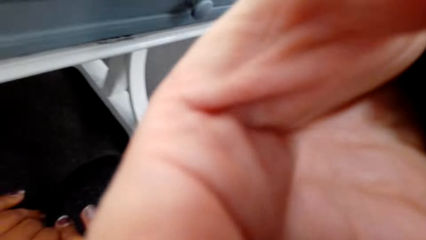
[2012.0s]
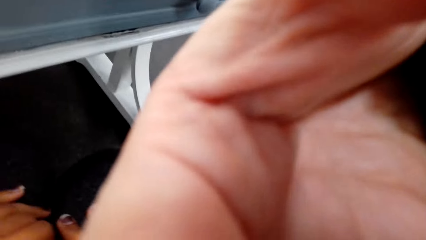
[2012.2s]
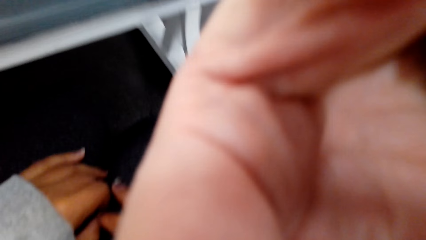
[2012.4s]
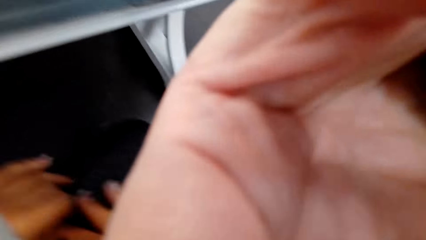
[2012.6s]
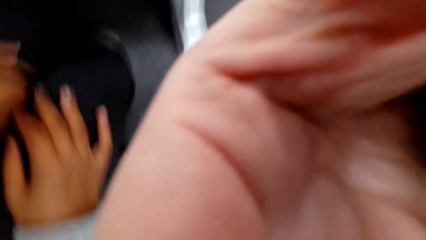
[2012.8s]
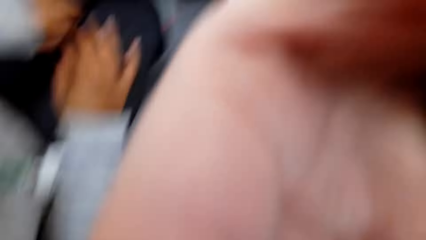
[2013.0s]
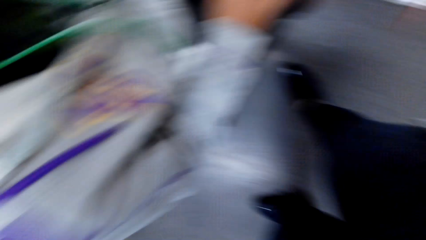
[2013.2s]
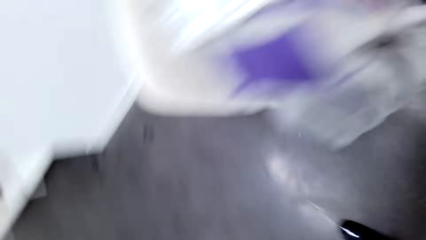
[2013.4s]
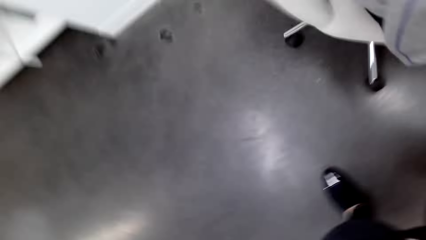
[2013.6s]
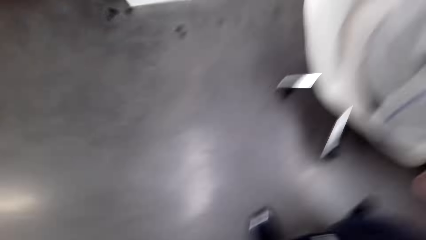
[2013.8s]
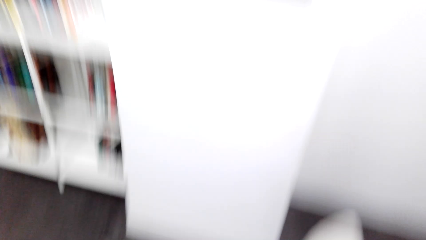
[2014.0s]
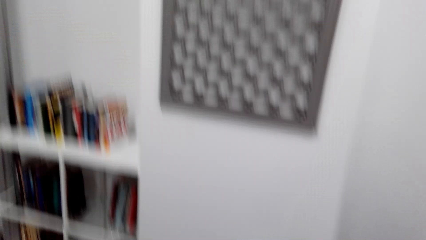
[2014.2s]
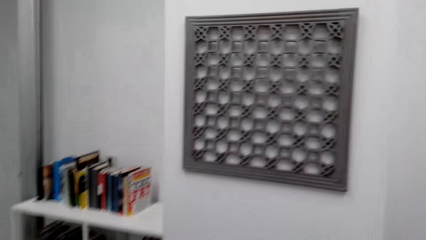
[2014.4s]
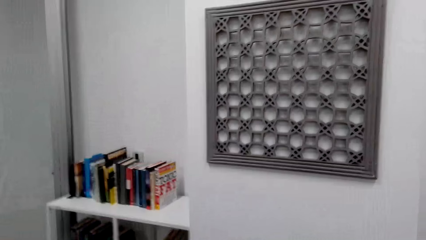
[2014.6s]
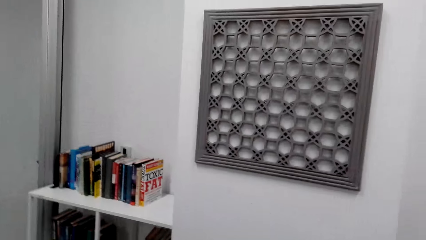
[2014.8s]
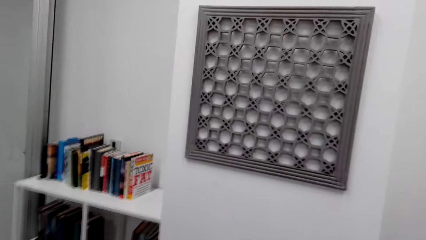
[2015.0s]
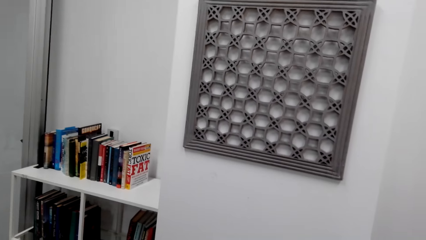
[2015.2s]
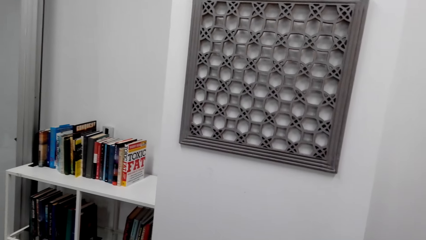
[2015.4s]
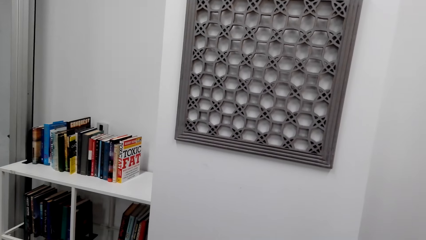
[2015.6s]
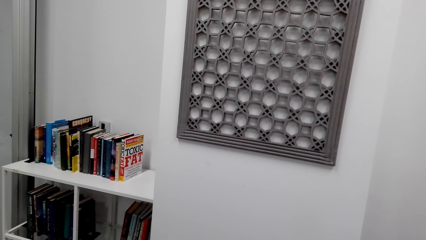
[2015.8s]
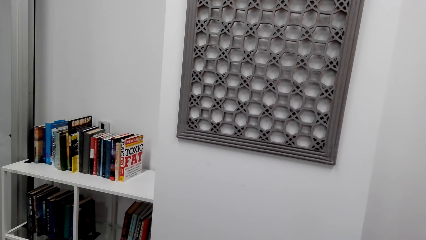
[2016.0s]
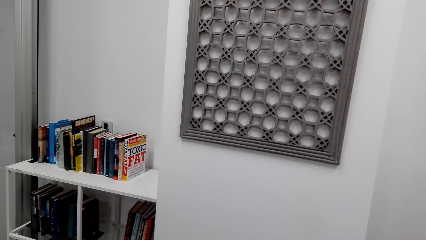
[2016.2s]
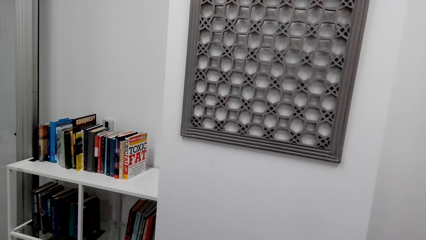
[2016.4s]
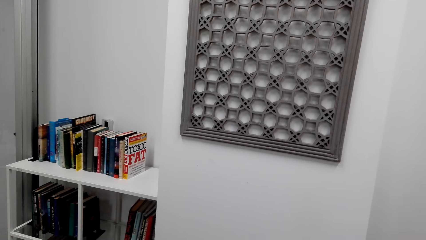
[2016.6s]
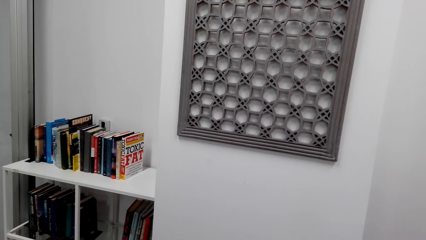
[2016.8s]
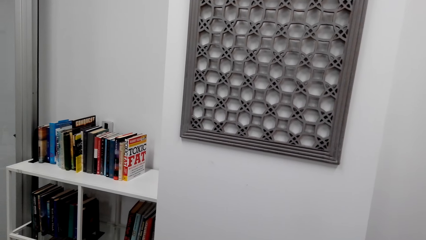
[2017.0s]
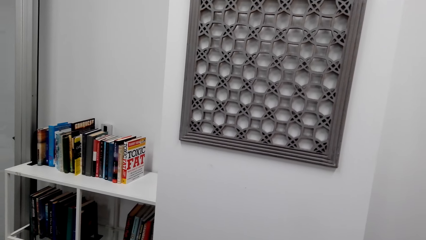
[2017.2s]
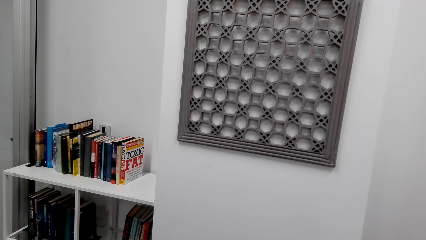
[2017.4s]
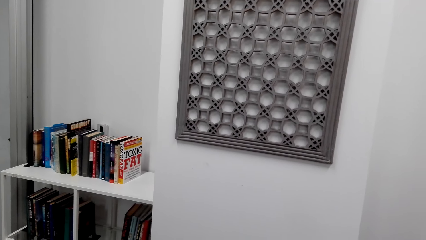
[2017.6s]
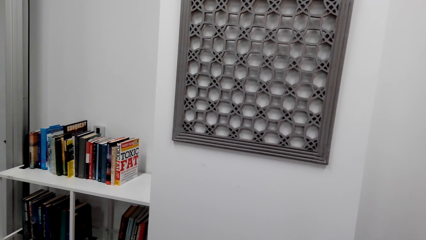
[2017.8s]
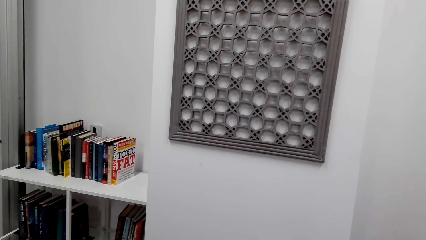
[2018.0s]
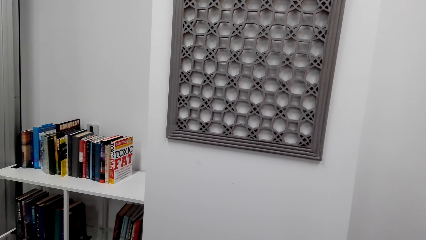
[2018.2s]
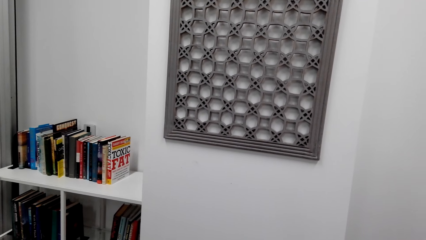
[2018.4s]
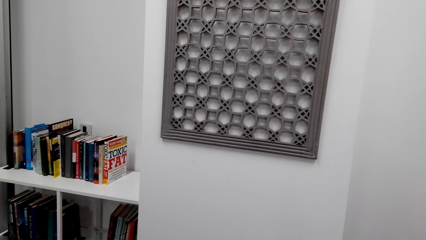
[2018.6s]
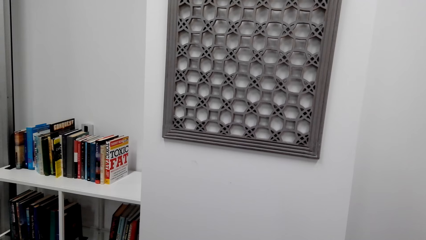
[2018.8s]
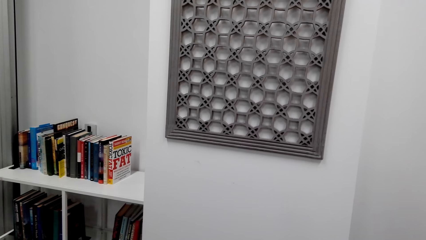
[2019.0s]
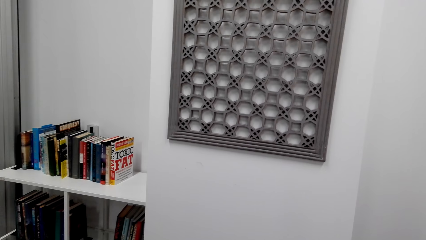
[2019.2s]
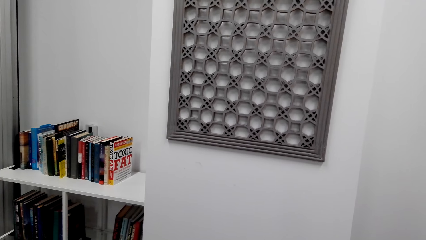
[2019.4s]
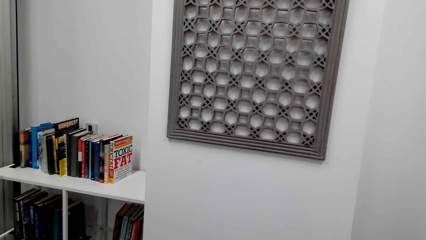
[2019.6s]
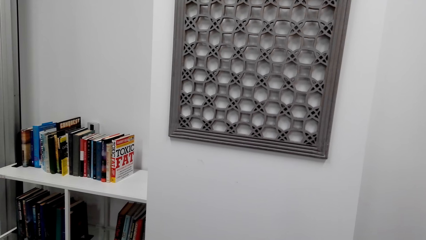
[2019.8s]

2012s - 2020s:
The camera wearer looks around the house. They stare at the wall.
